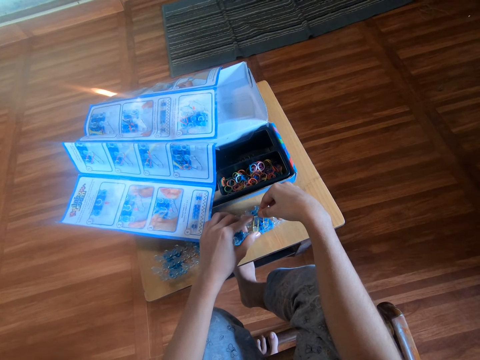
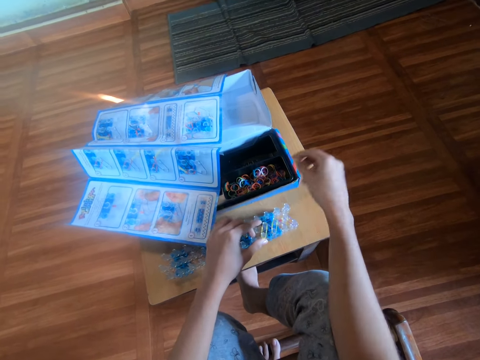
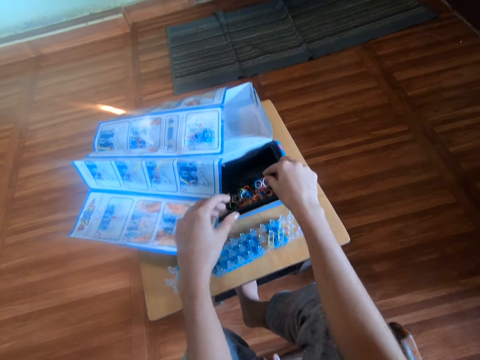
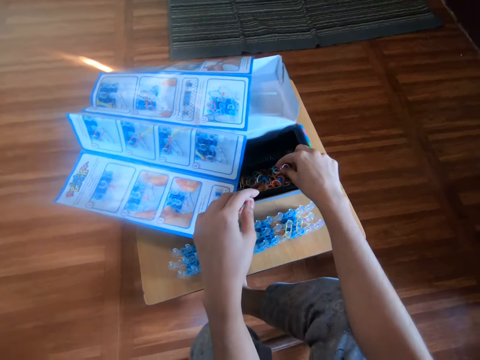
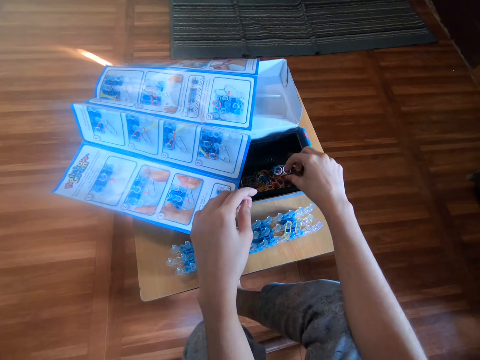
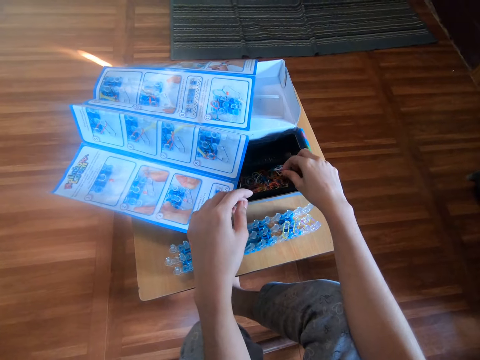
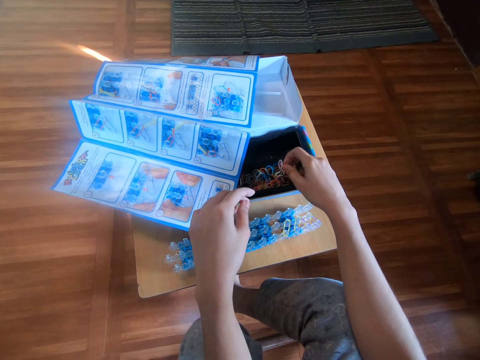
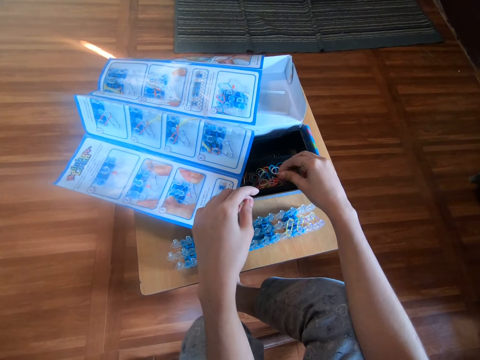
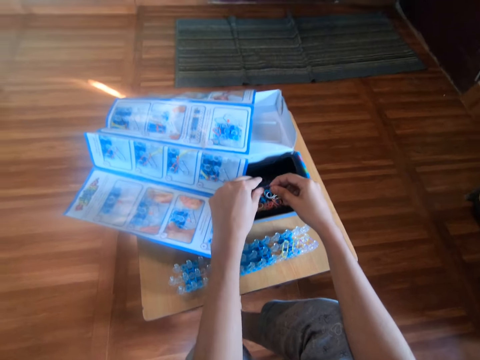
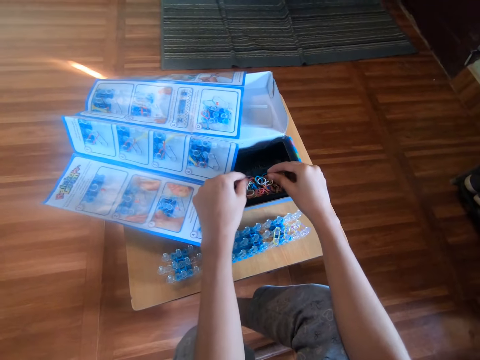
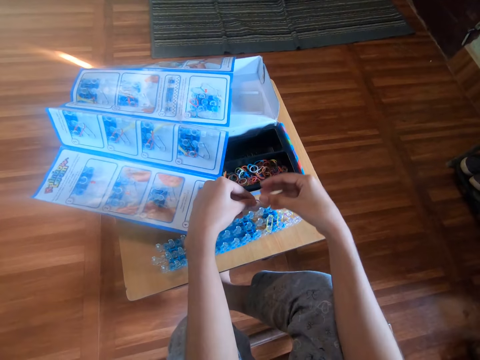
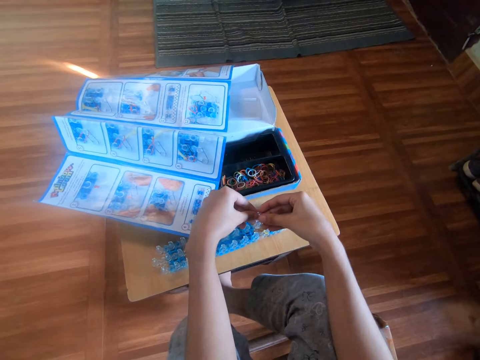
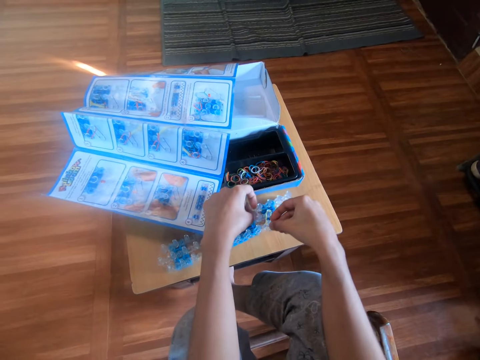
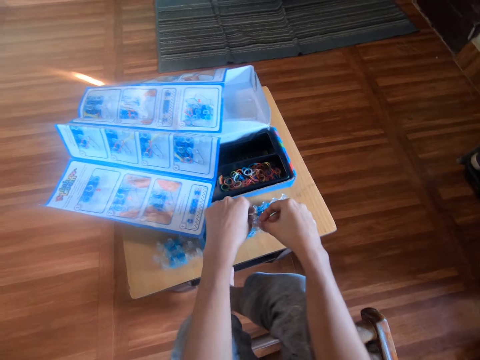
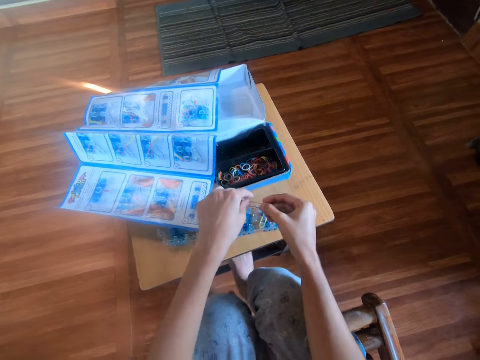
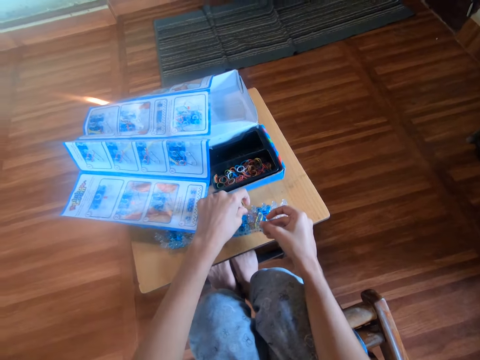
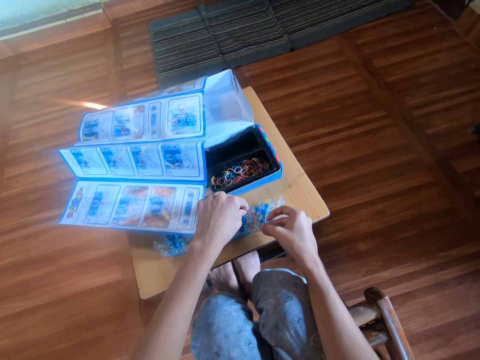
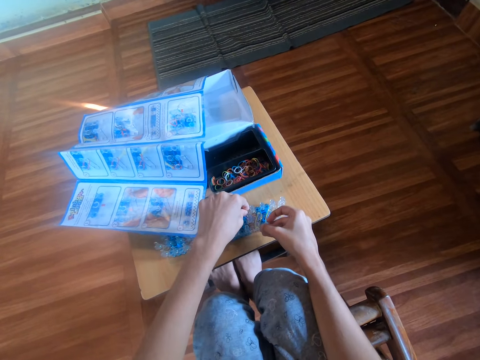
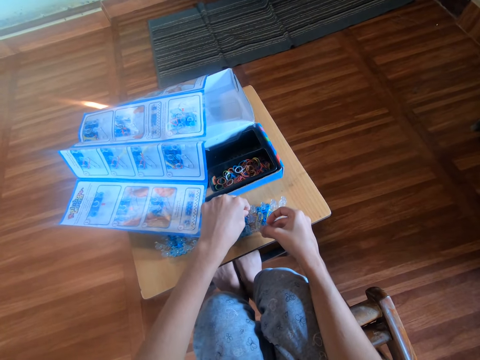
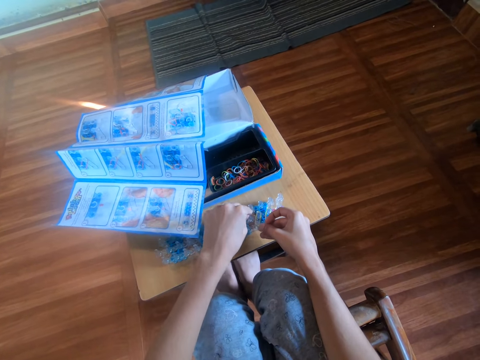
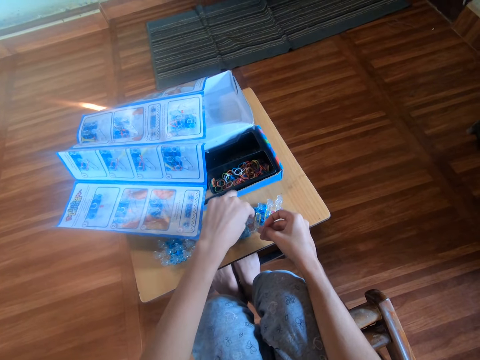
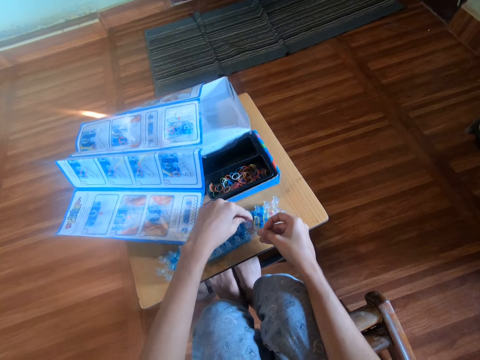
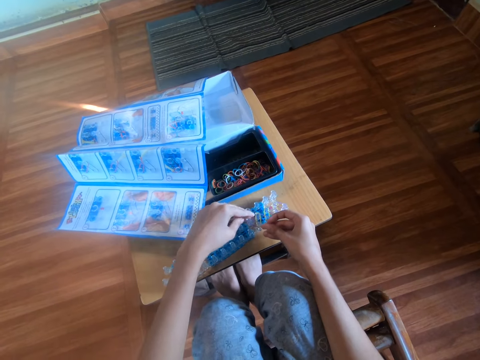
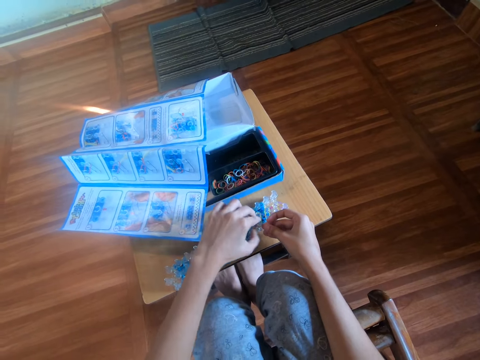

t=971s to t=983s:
The camera wearer picks rubber bands from the box with her right hand. She holds the rubber bands with both hands. She drops a rubber band into the box with her right hand. She holds a rubber band with both hands. She stretches the rubber band. She attaches the rubber band to the loom with both hands.

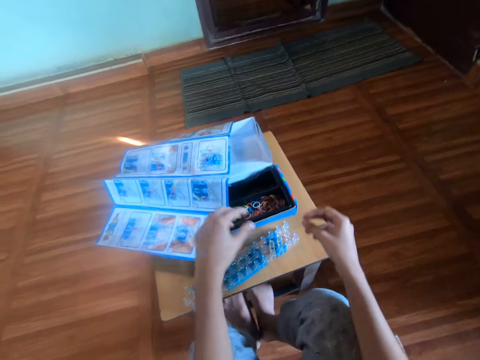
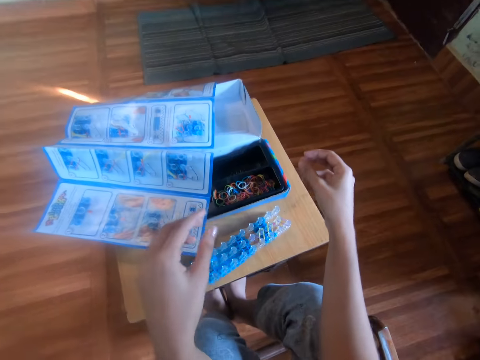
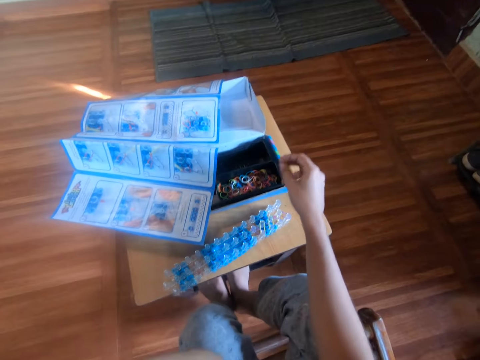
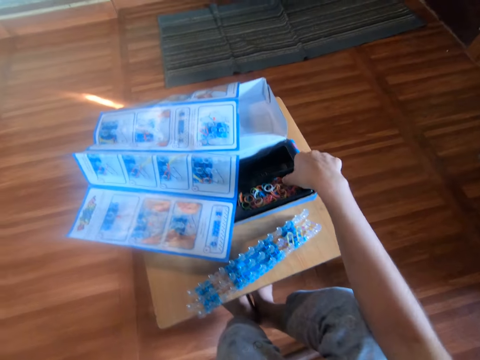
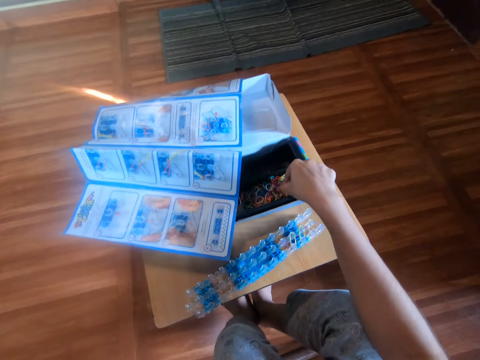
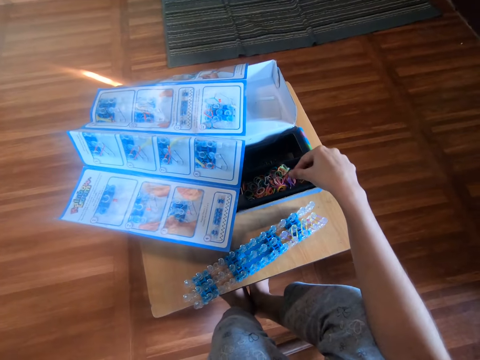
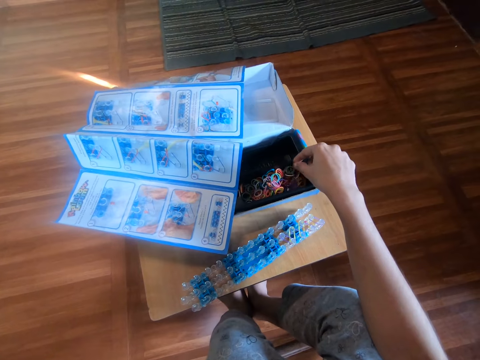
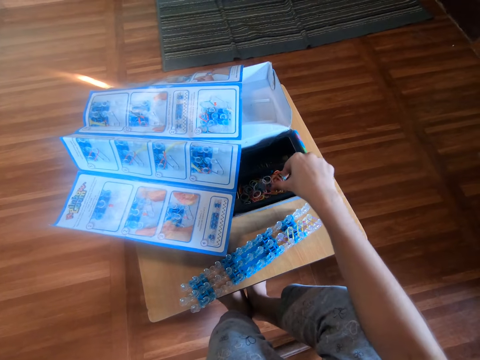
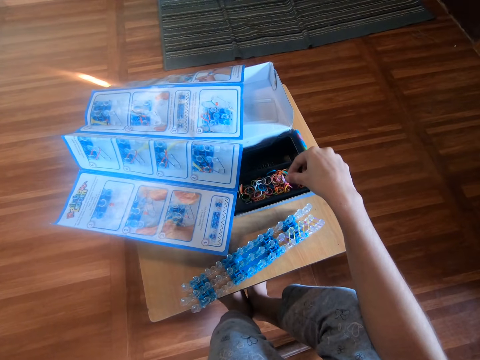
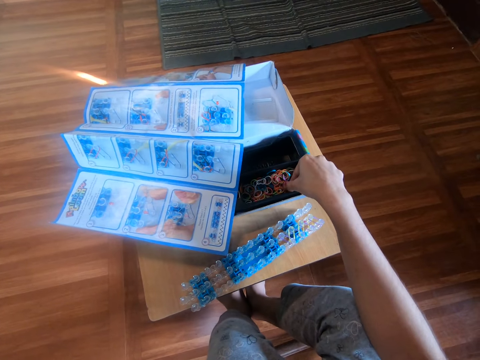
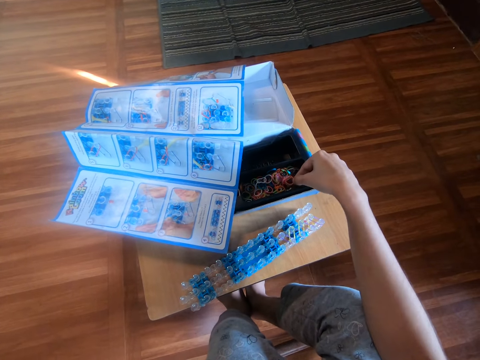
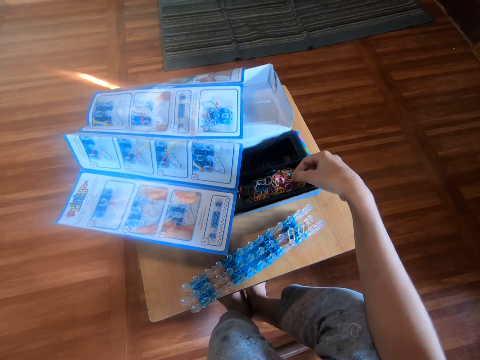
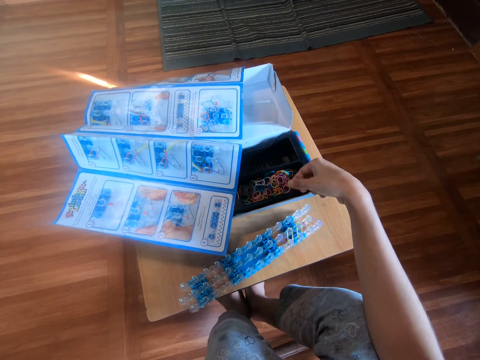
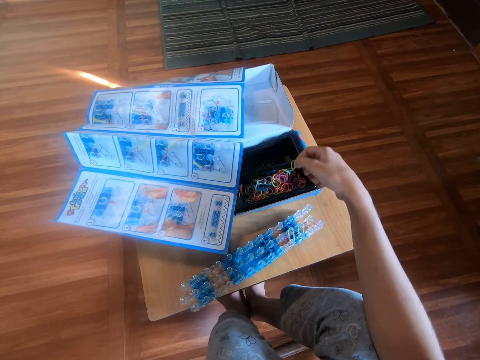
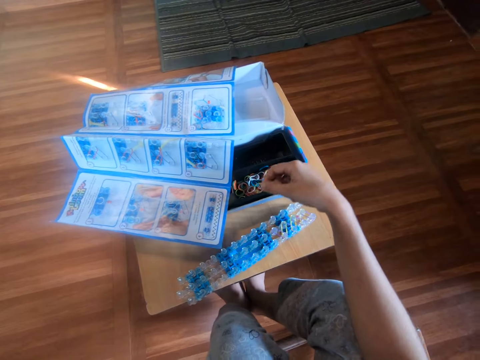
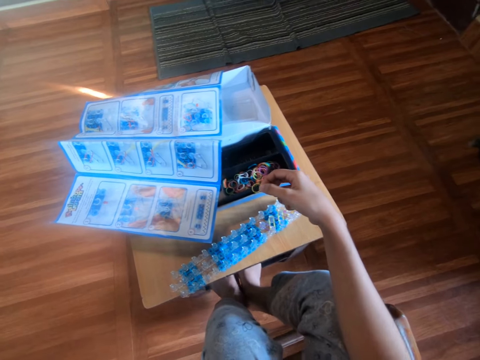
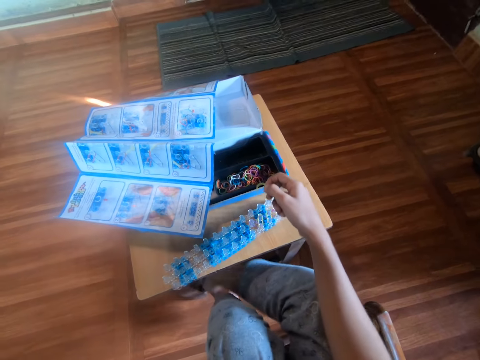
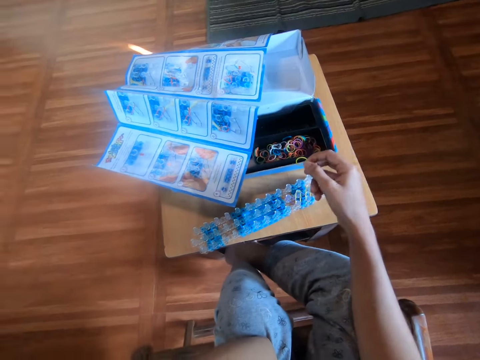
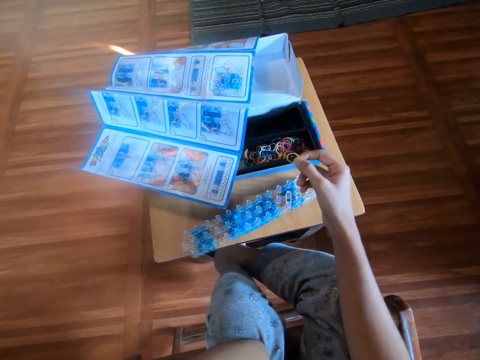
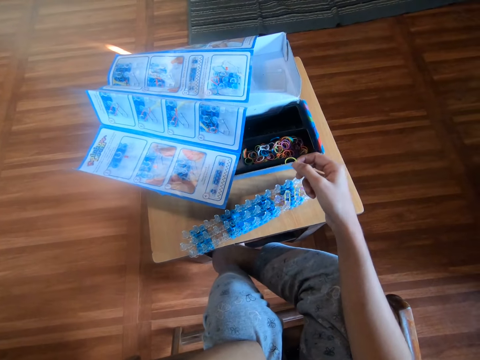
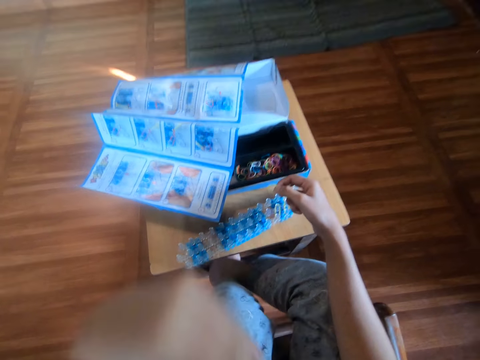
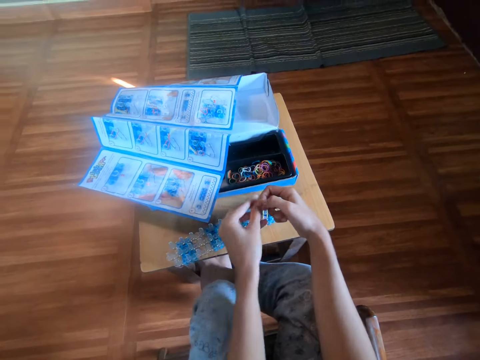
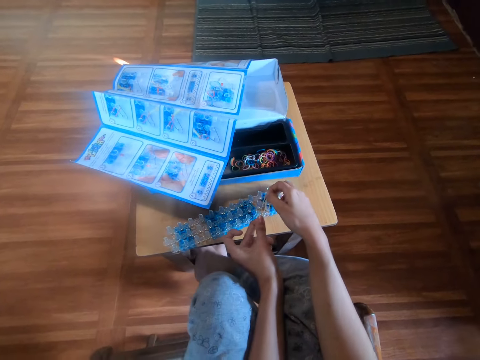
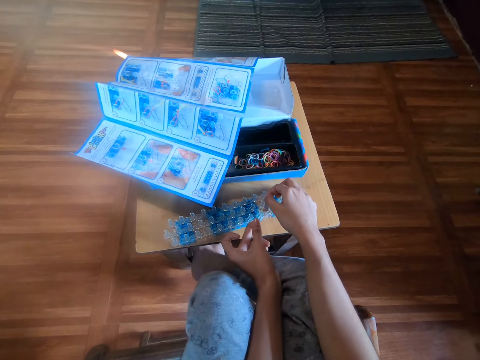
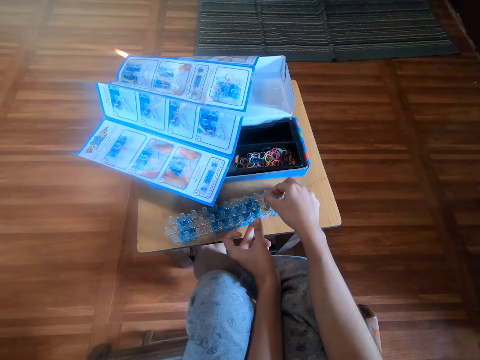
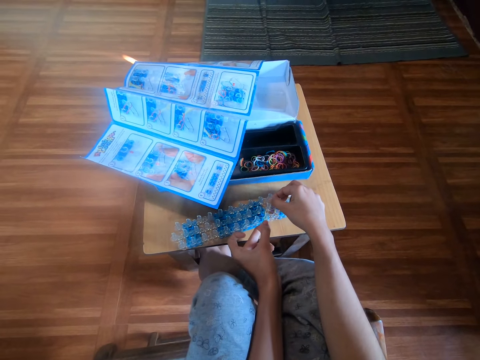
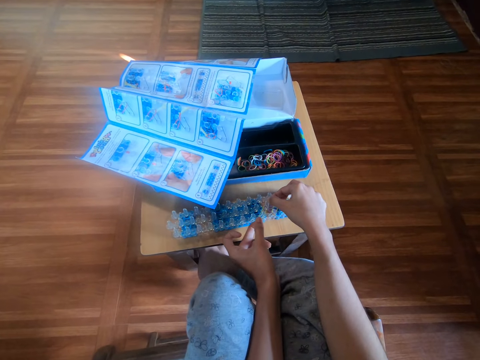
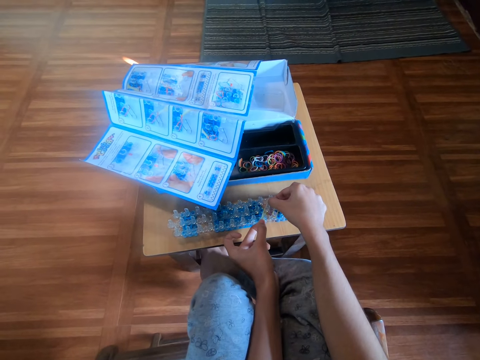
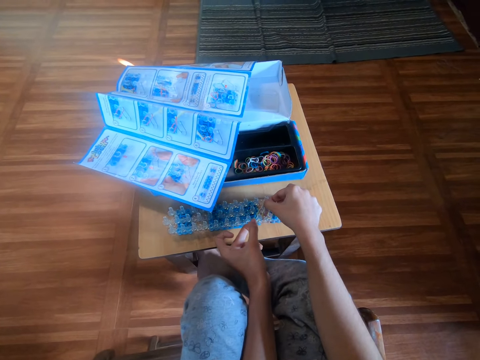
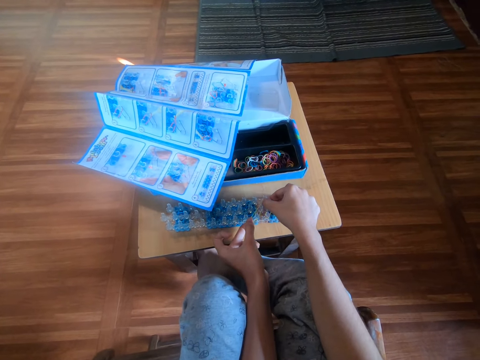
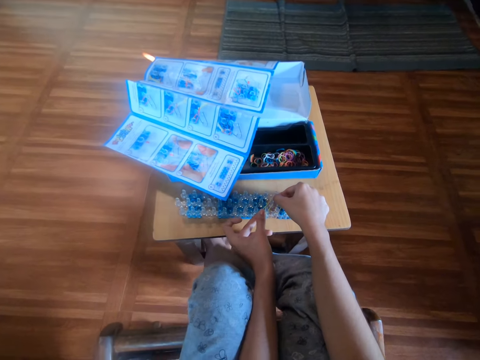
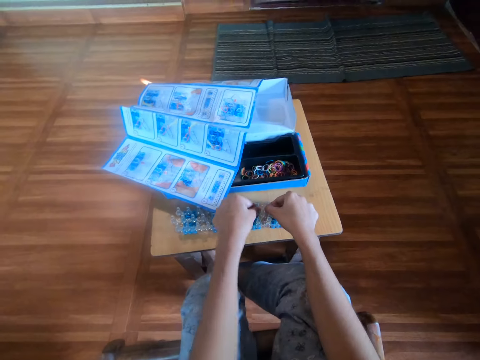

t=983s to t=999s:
The camera wearer adjusts rubber bands in the box or bands kit with her right hand. She picks a rubber band from the box with her right hand. She drops a rubber band in the bands kit. She holds the rubber band with both hands. She stretches the rubber band. She attaches the rubber band to the loom with both hands.
